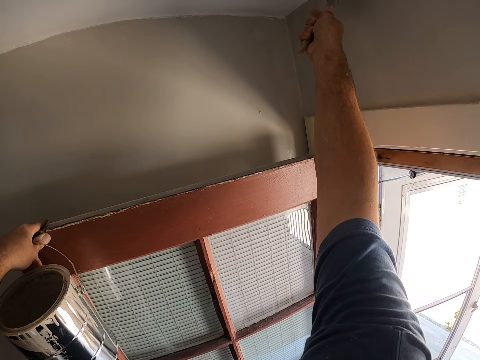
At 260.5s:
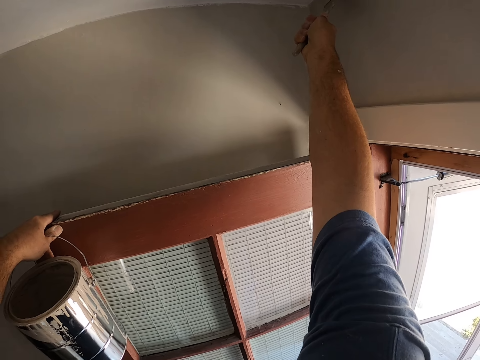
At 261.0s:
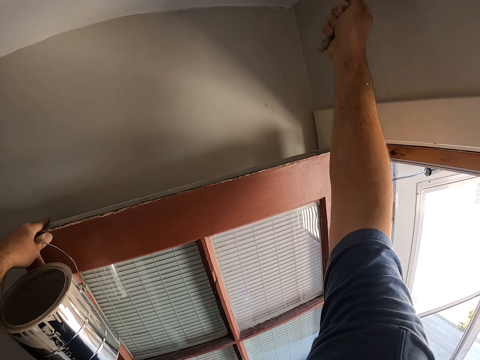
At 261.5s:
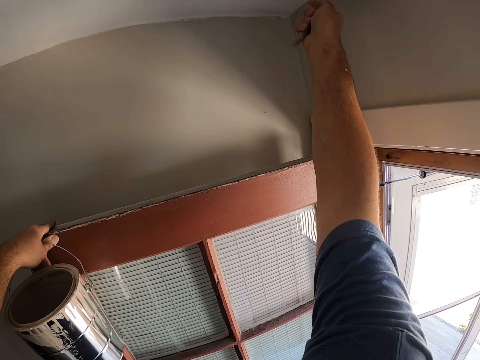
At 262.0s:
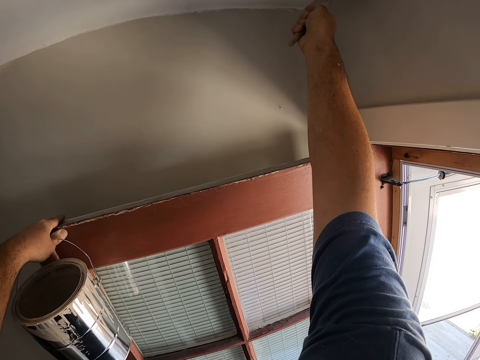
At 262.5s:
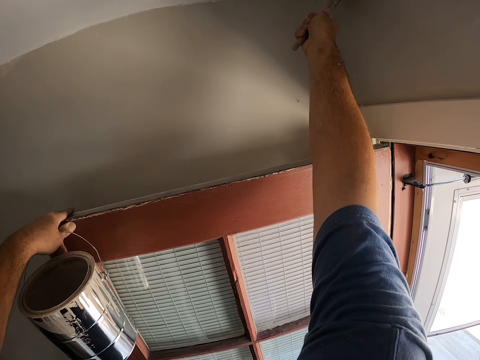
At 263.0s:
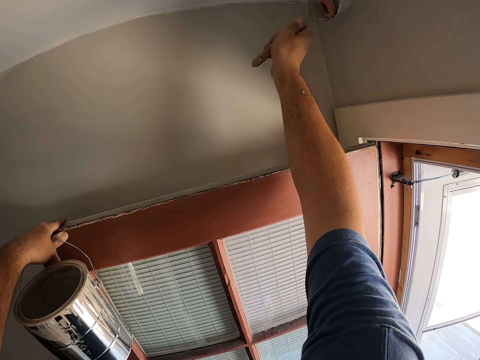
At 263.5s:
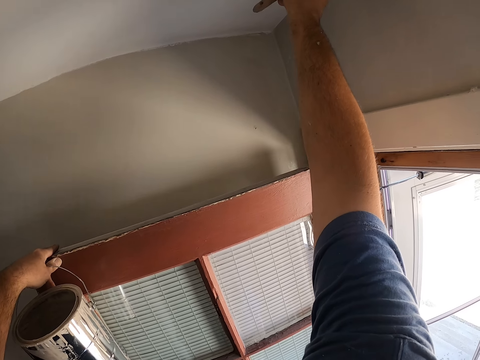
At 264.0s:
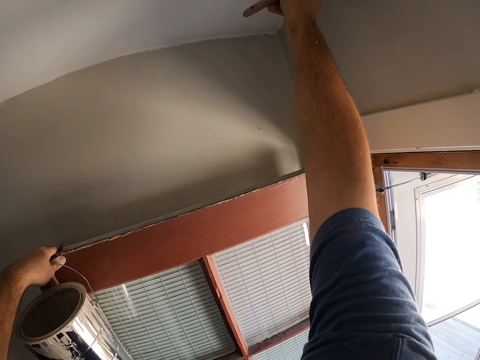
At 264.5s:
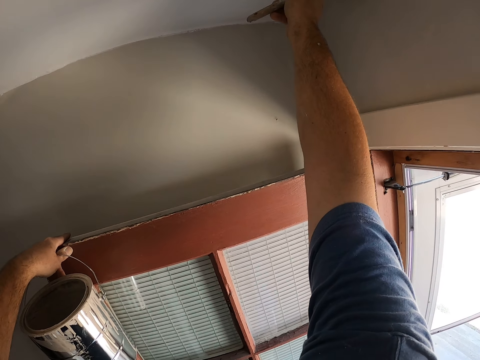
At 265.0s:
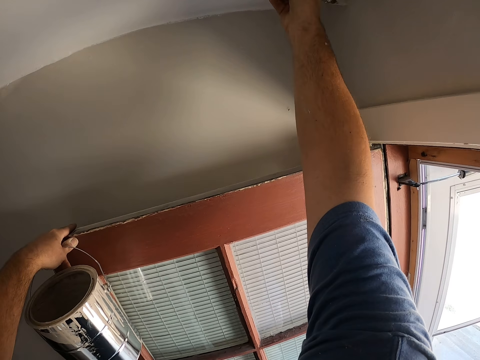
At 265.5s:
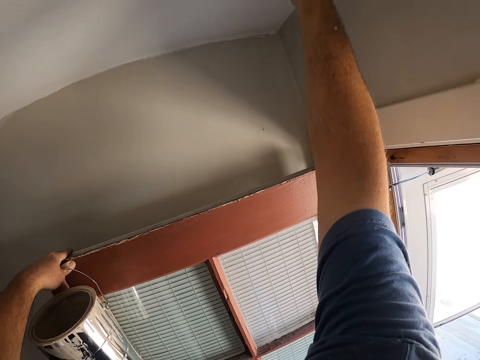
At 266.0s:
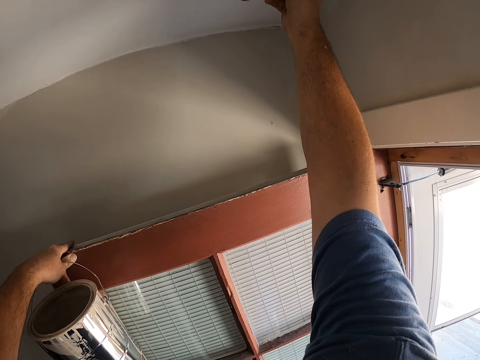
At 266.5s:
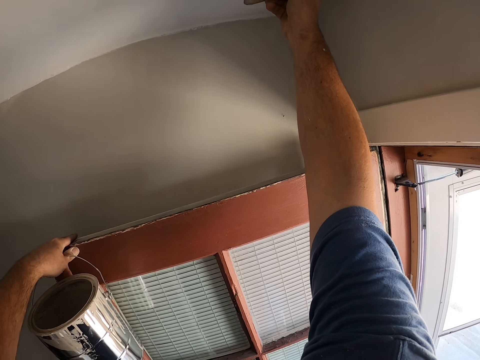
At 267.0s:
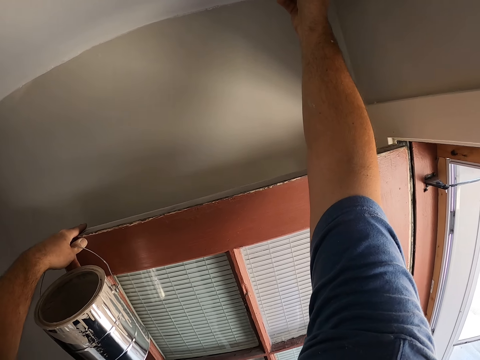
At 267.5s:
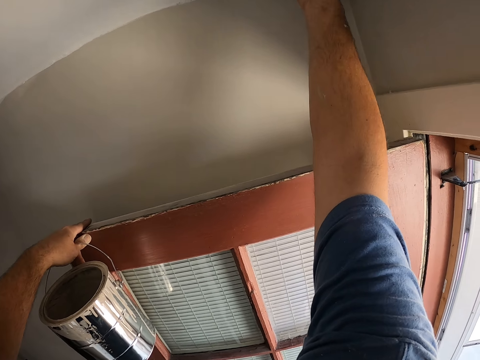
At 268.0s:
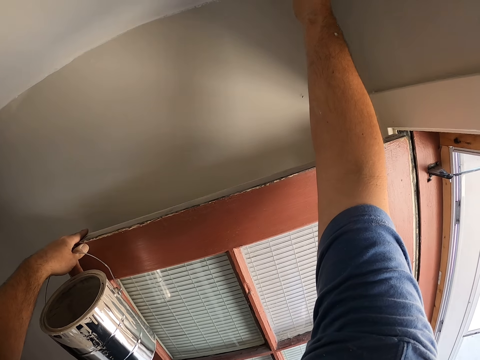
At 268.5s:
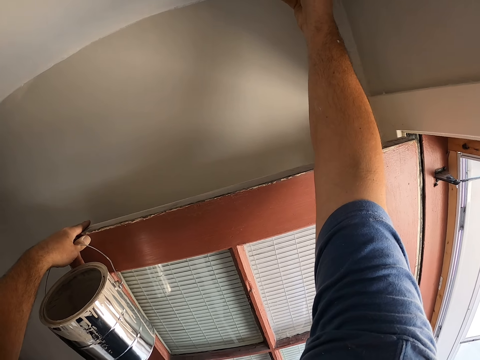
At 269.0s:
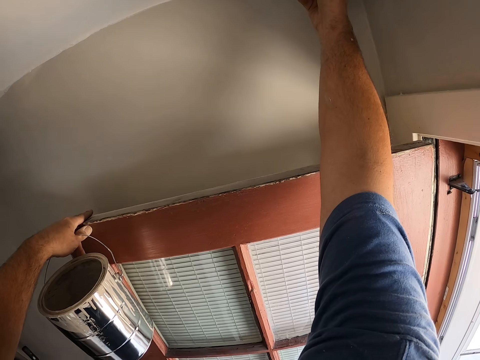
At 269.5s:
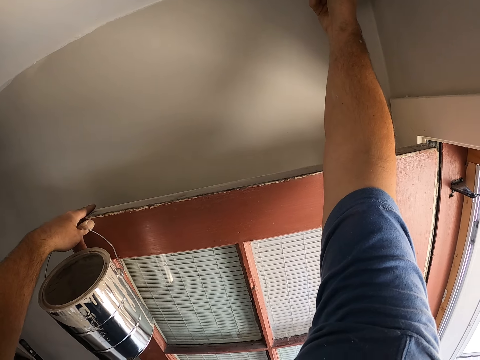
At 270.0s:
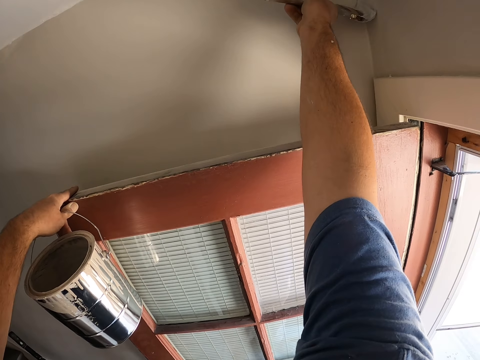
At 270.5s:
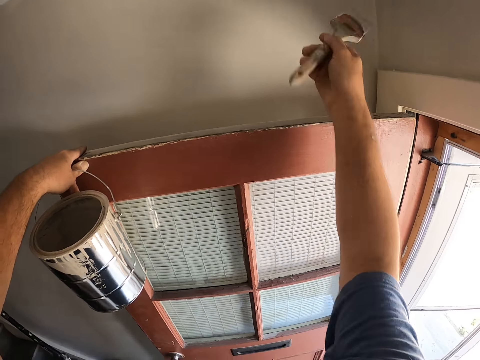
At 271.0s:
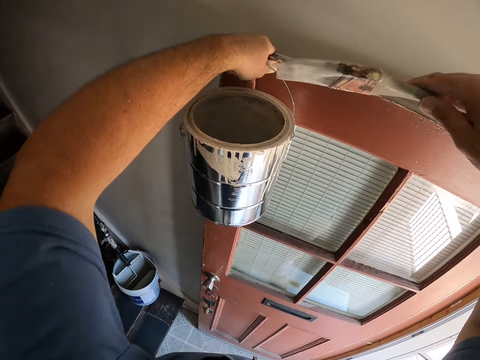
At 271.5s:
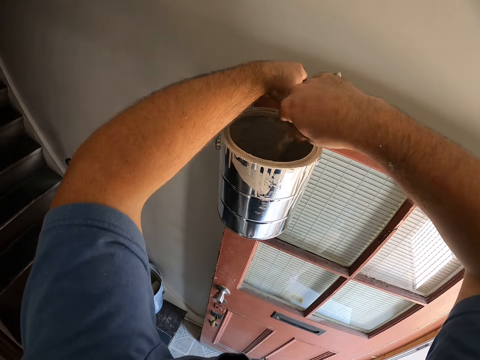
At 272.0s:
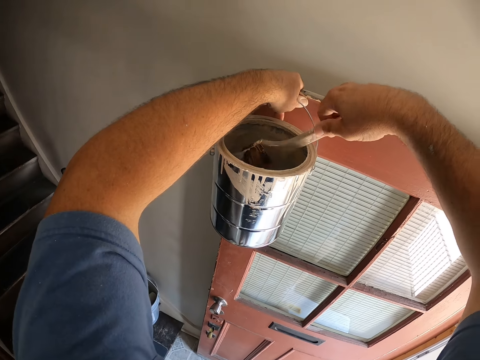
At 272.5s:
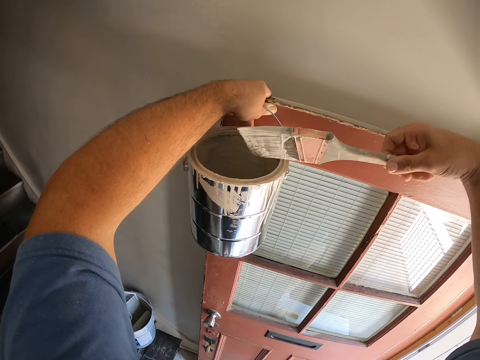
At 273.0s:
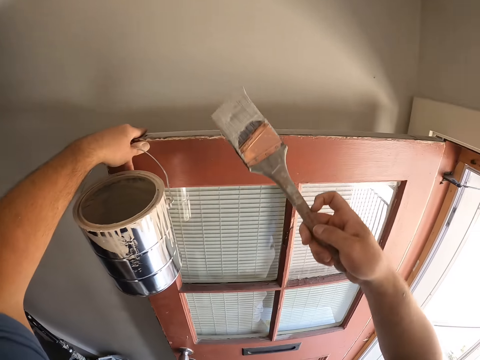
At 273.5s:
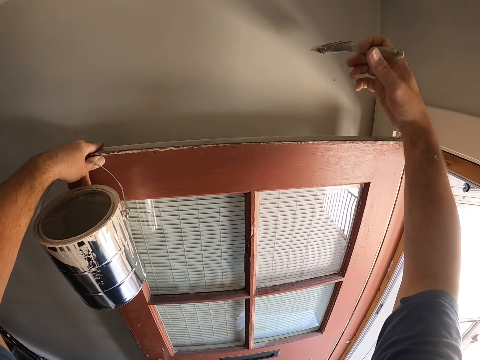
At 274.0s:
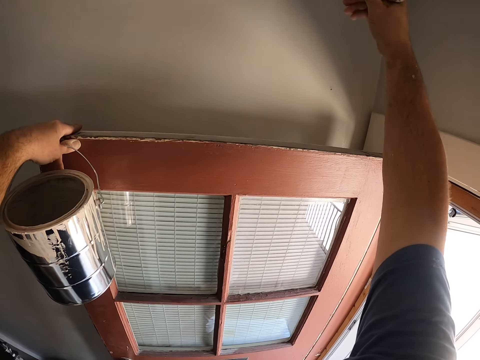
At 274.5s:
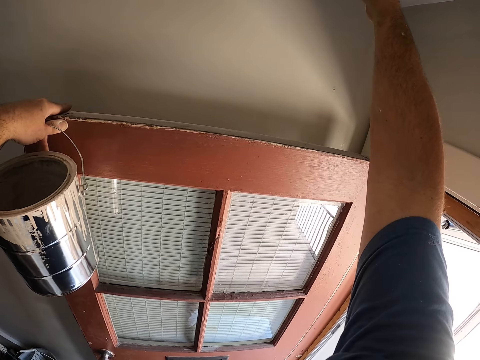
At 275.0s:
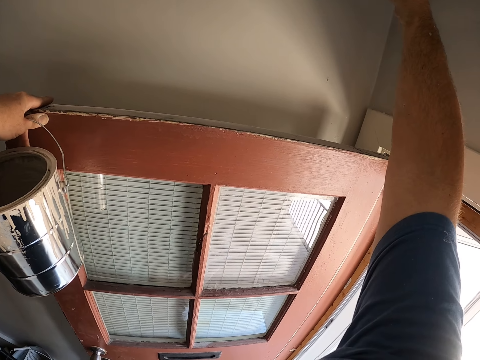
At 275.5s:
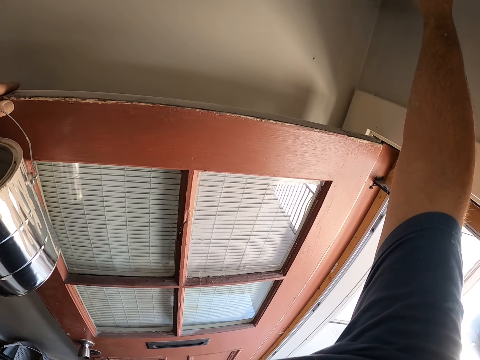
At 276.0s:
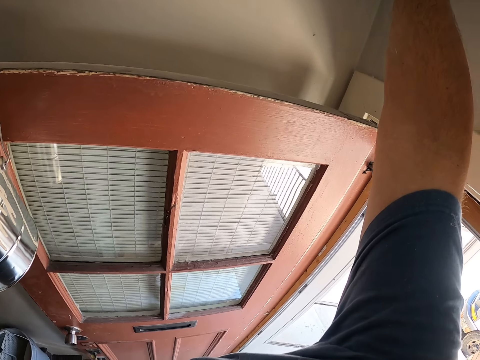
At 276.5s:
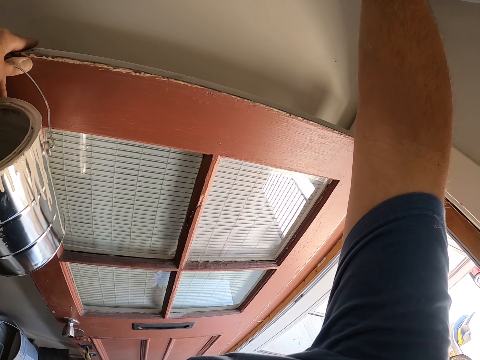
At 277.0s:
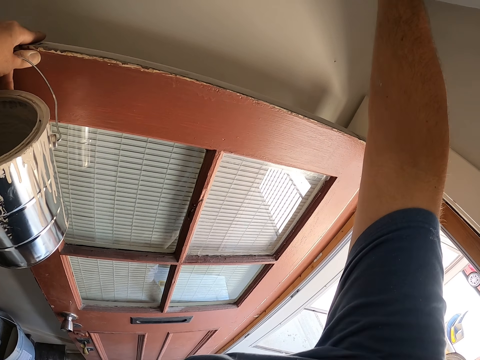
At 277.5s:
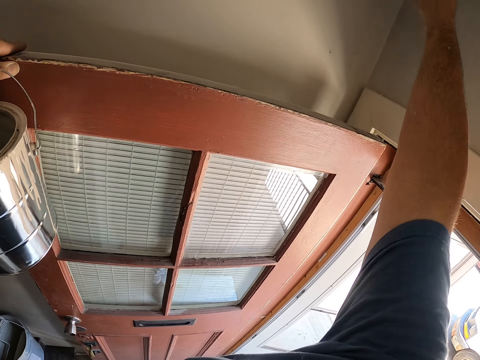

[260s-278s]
The camera wearer takes some paint from the paint can with the paint brush. They paint a top corner of the wall with the paint brush.

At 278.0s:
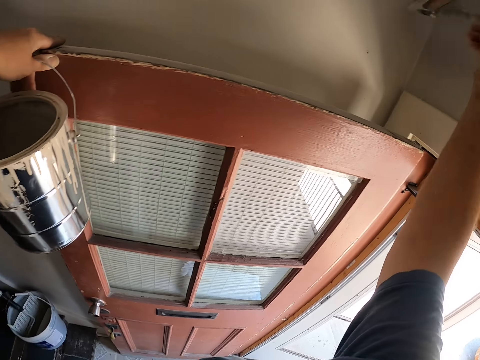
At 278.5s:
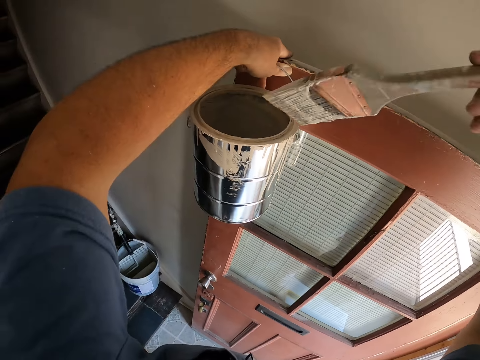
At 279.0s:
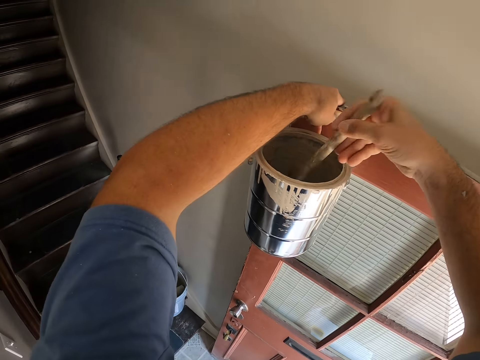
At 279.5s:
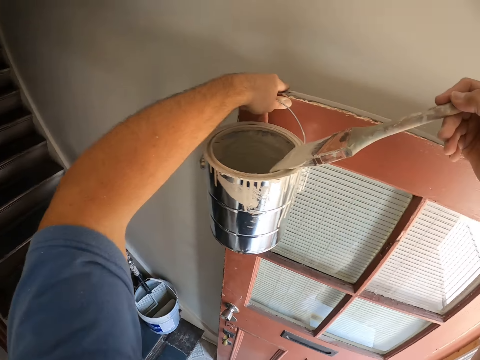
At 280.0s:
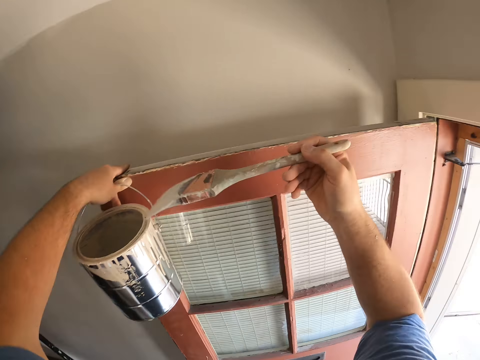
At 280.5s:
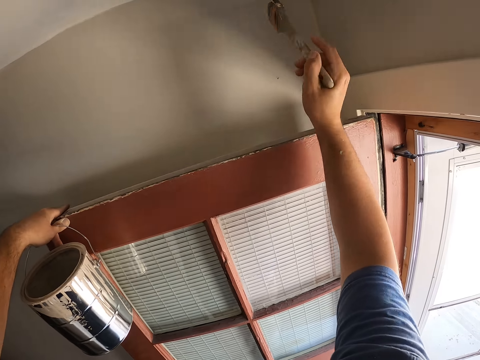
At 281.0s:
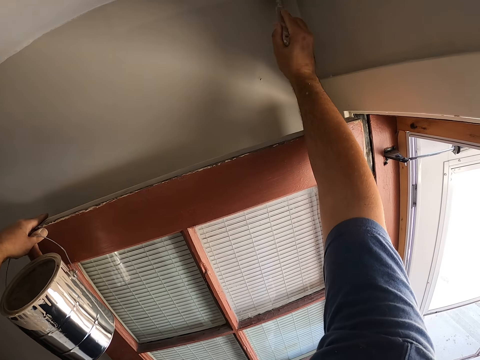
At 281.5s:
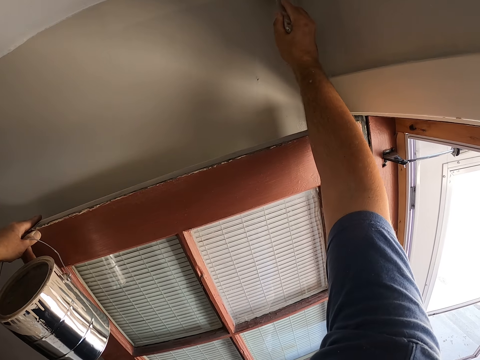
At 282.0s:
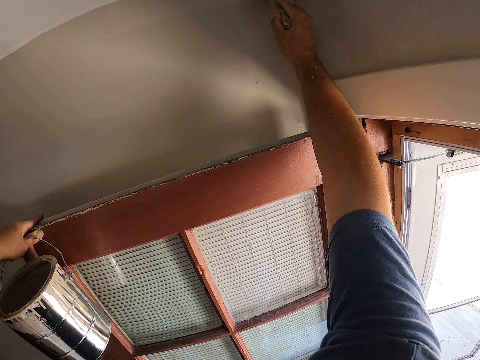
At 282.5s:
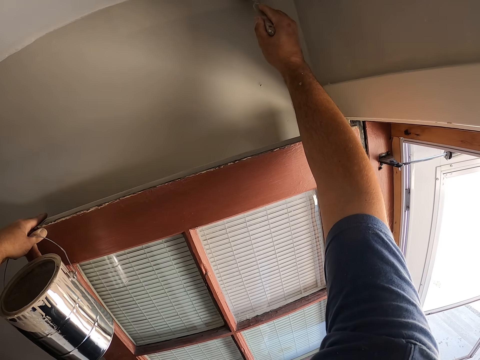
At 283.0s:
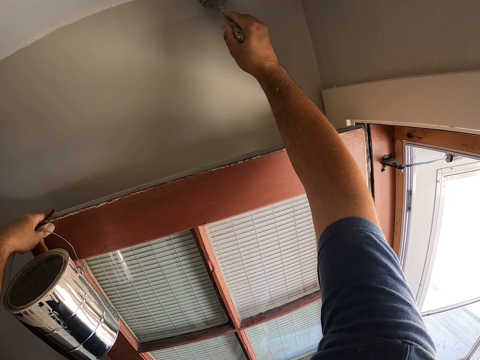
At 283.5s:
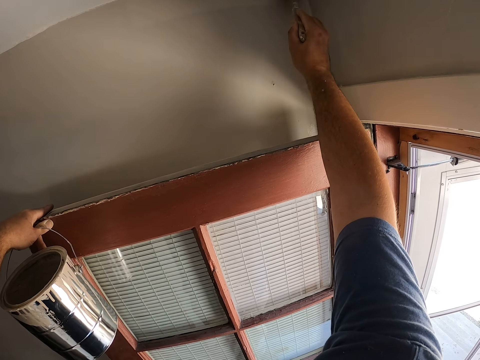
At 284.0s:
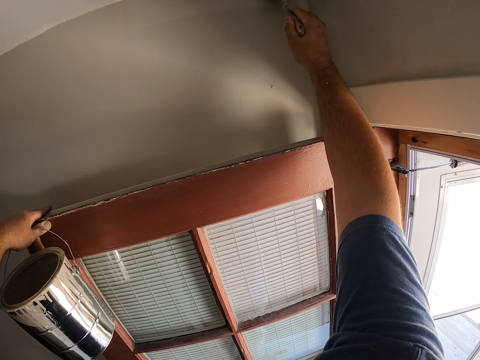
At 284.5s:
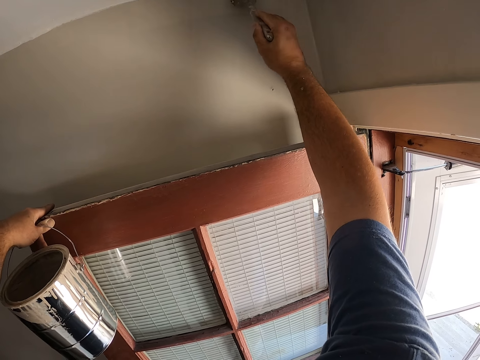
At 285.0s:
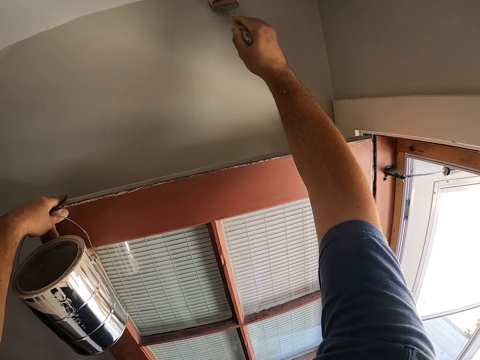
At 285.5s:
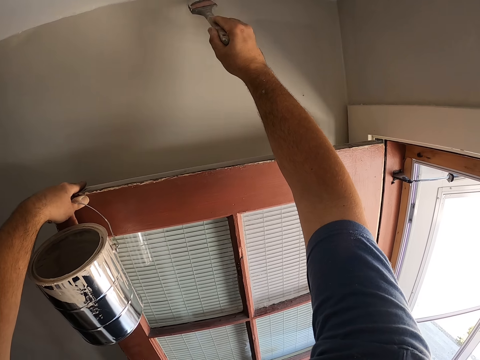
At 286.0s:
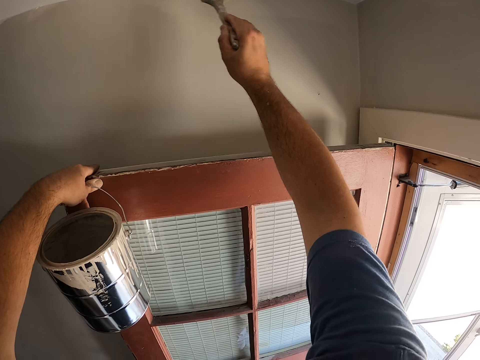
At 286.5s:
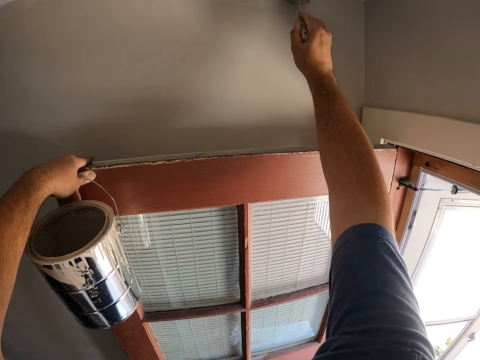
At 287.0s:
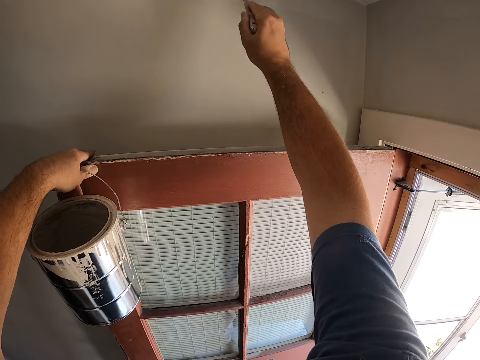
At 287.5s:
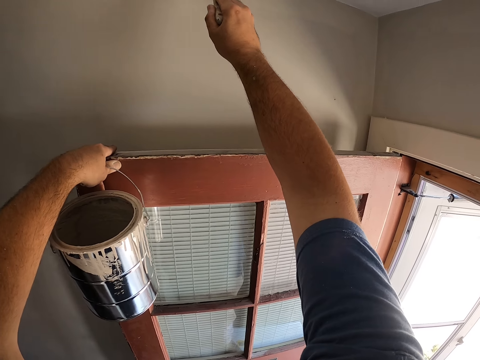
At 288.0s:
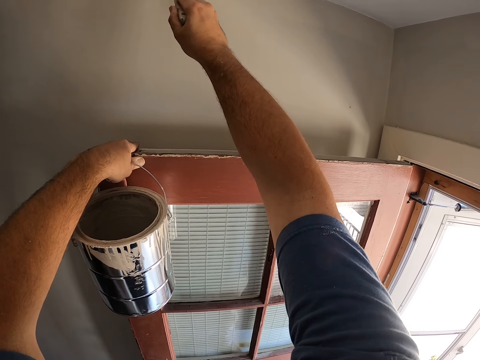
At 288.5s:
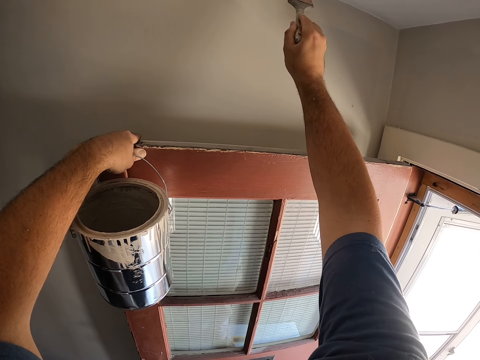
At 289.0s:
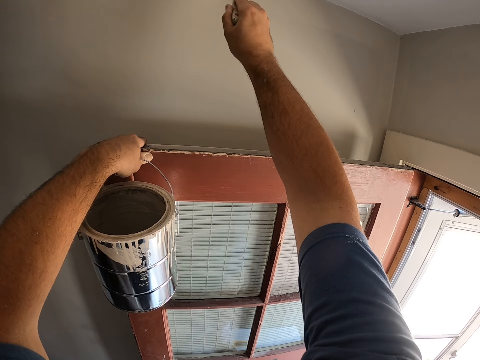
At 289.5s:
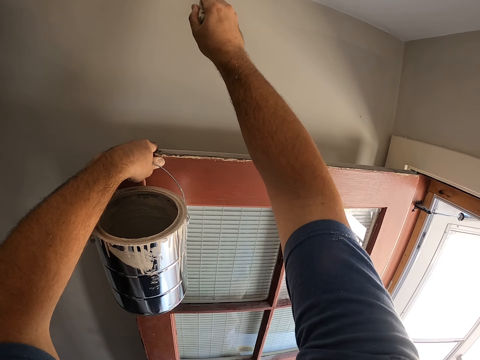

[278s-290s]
The camera wearer takes some paint from the paint can with the paint brush. They paint a top corner of the wall with the paint brush.
